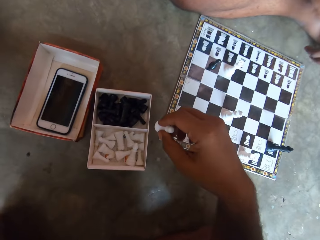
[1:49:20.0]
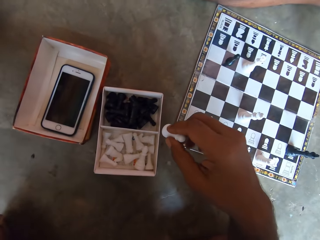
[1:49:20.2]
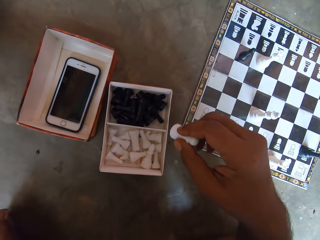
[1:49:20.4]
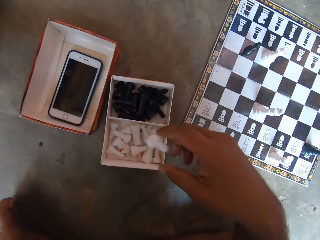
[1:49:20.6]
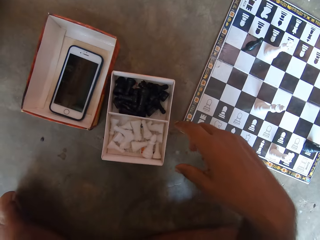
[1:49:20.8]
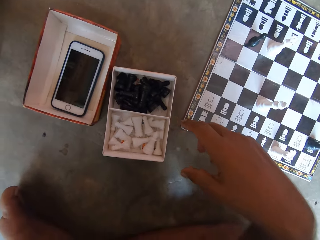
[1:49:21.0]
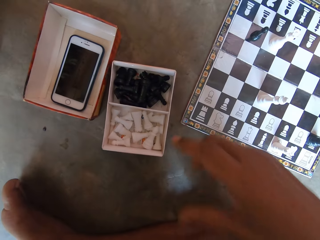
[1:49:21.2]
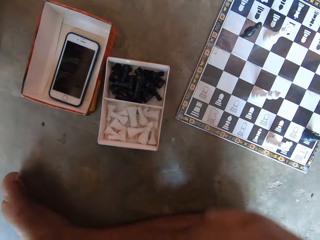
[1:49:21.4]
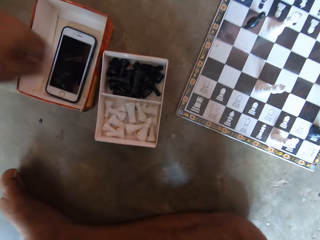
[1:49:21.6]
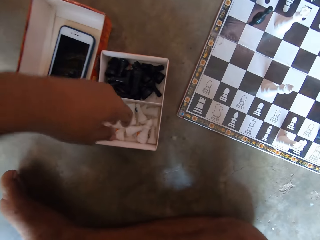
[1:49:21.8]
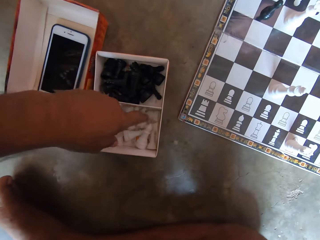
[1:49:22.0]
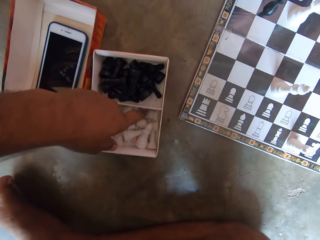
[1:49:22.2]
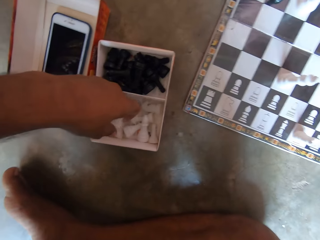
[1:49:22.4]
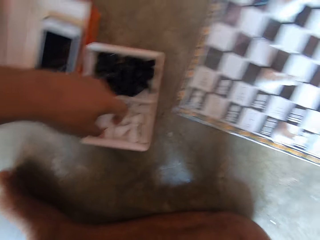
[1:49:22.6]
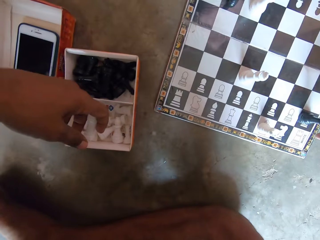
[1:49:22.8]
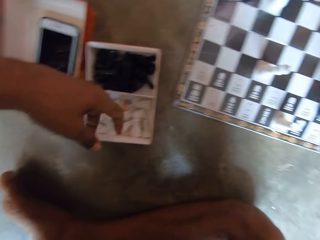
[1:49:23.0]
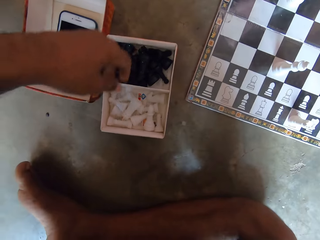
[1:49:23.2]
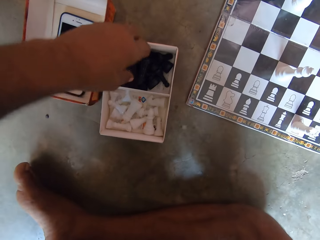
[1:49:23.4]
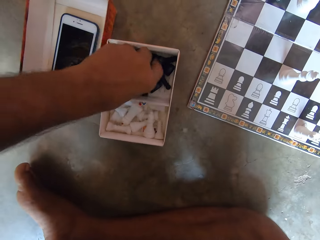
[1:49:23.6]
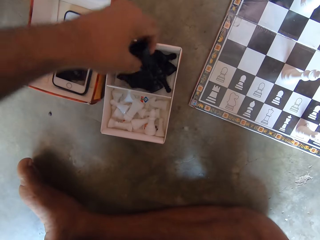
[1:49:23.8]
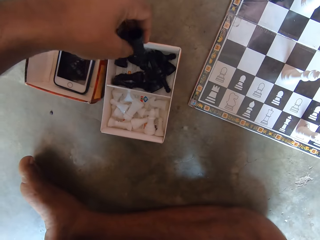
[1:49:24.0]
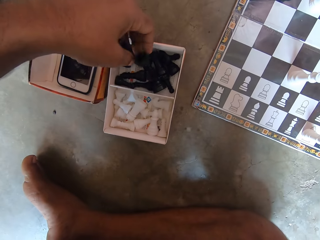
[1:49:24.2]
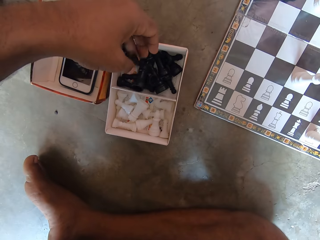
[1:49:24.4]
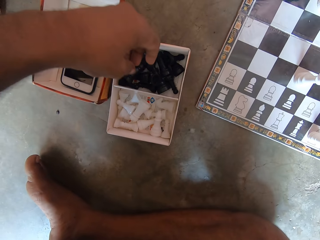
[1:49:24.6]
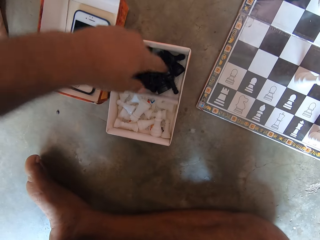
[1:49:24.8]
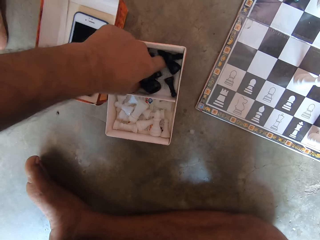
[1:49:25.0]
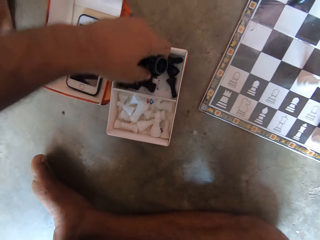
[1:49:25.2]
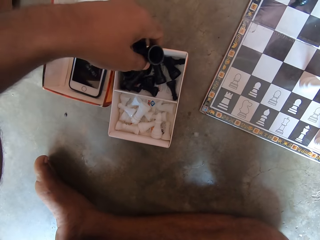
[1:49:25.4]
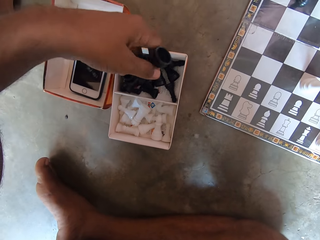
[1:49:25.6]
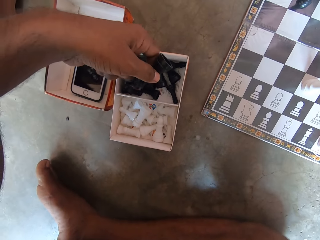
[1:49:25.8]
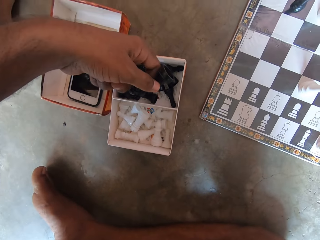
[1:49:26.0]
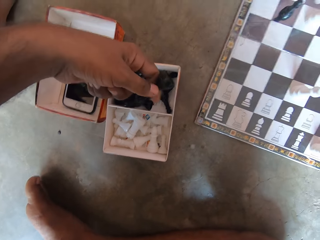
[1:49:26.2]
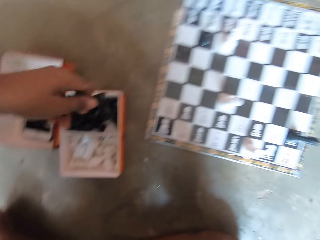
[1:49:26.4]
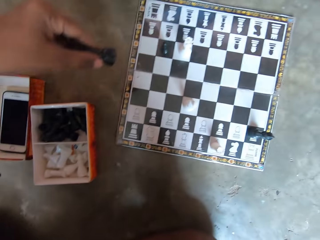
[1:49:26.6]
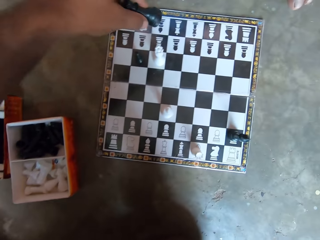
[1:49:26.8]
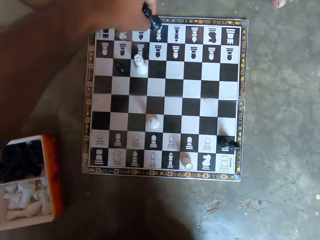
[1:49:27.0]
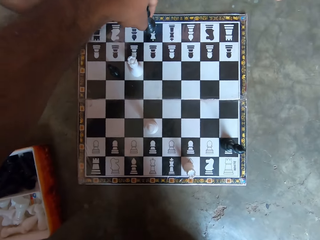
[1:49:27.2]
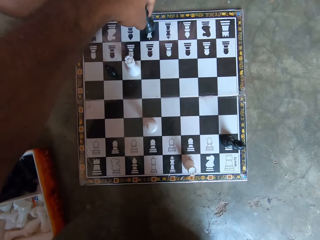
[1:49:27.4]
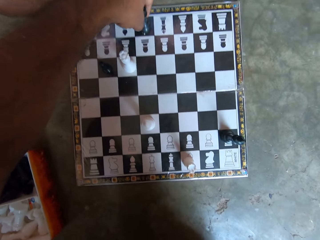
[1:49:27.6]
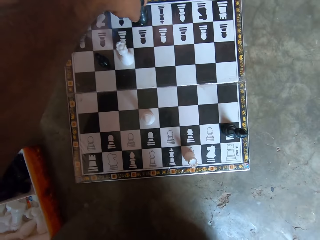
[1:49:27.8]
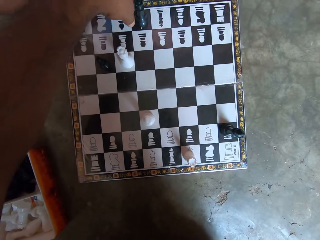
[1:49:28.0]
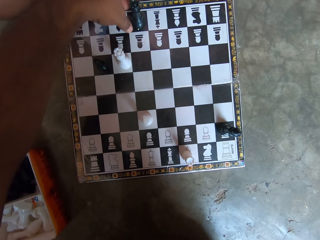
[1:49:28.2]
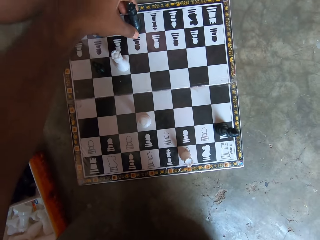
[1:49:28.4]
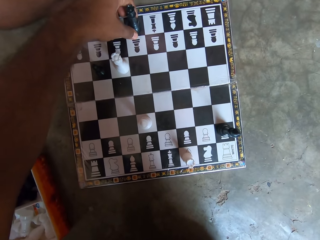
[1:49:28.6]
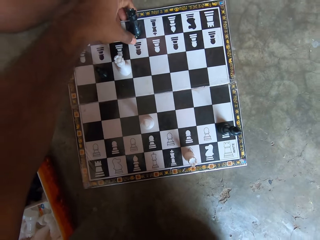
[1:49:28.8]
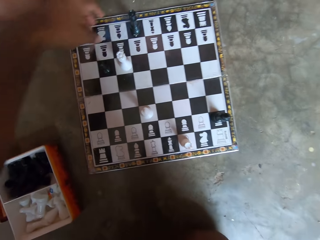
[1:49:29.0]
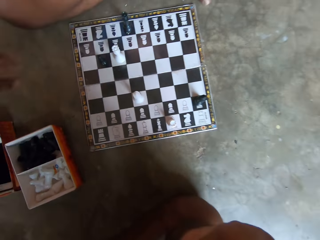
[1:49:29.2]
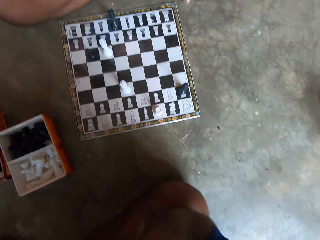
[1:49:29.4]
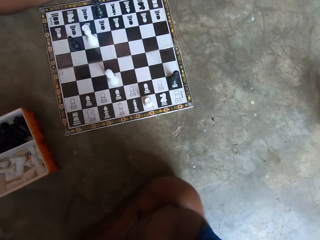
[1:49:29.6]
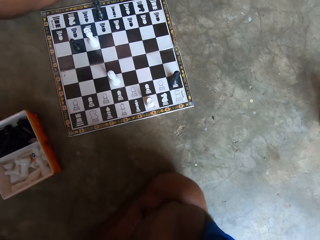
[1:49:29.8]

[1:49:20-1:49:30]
The camera wearer drops the white piece in the carton to his left. He searches through the pieces in the carton. He picks a black piece from the carton. He puts the black piece on the chess board.

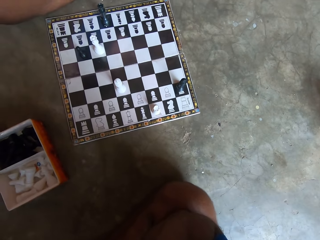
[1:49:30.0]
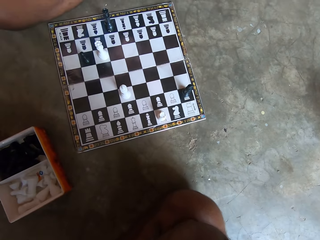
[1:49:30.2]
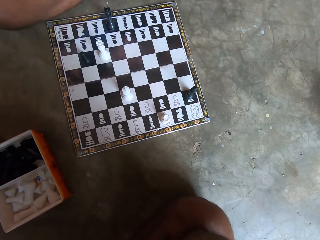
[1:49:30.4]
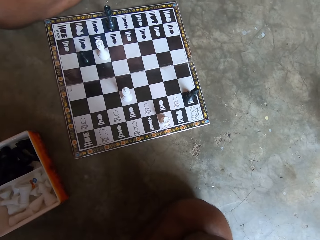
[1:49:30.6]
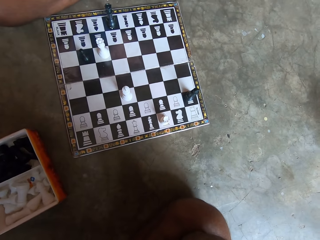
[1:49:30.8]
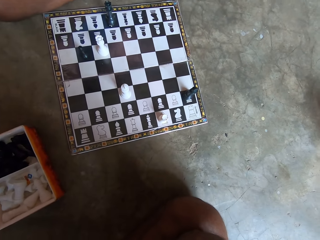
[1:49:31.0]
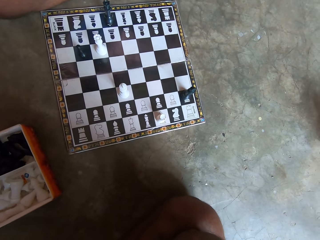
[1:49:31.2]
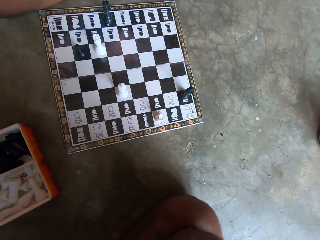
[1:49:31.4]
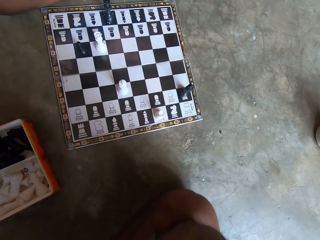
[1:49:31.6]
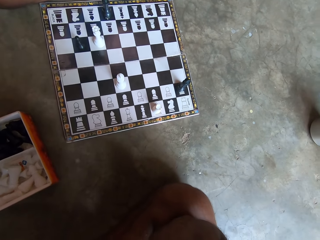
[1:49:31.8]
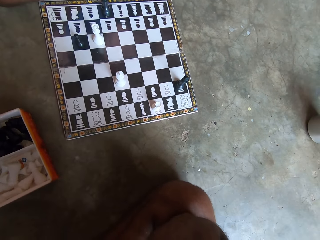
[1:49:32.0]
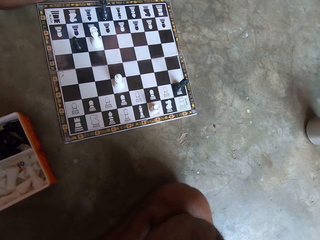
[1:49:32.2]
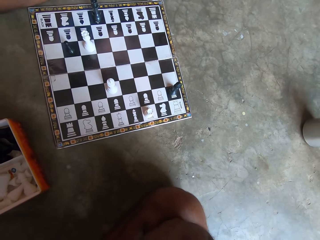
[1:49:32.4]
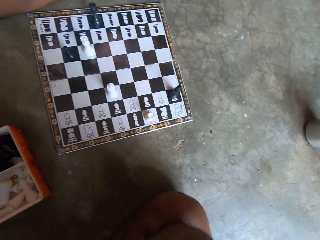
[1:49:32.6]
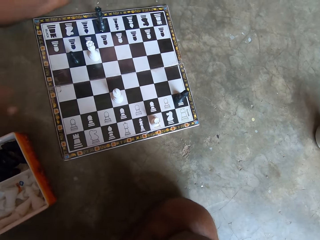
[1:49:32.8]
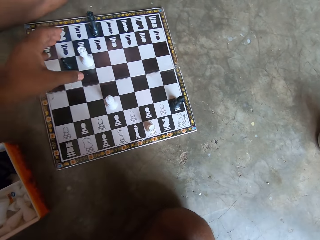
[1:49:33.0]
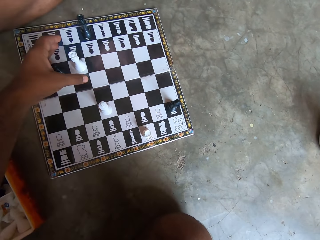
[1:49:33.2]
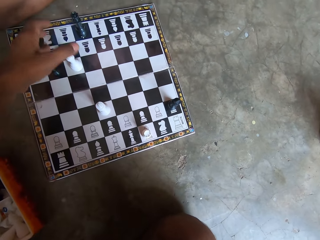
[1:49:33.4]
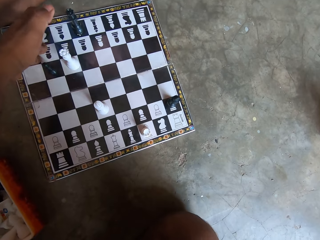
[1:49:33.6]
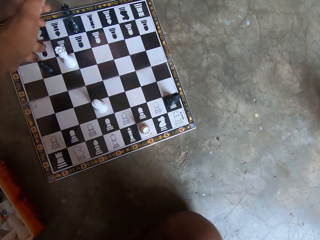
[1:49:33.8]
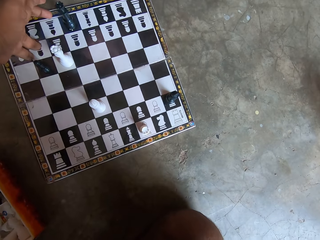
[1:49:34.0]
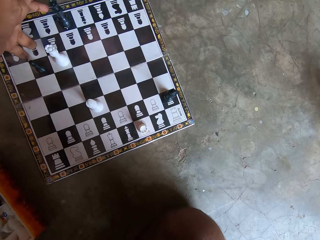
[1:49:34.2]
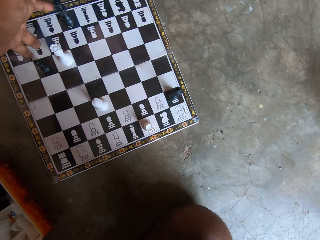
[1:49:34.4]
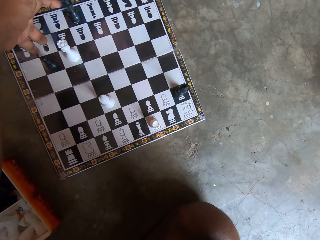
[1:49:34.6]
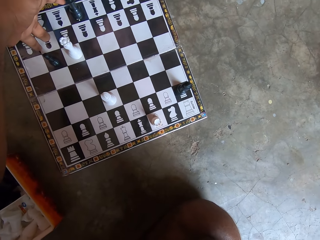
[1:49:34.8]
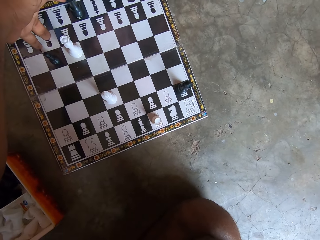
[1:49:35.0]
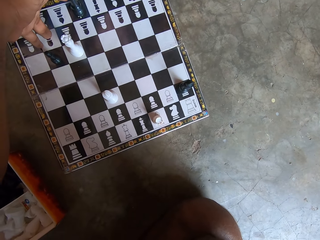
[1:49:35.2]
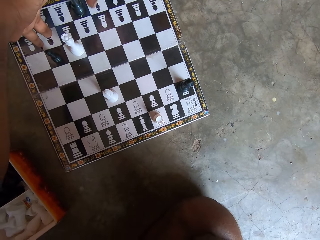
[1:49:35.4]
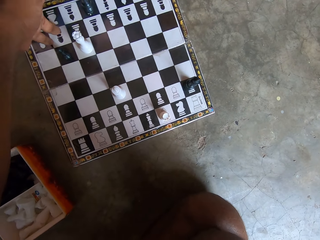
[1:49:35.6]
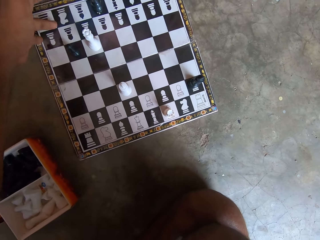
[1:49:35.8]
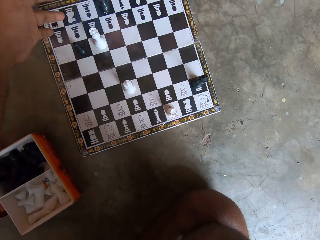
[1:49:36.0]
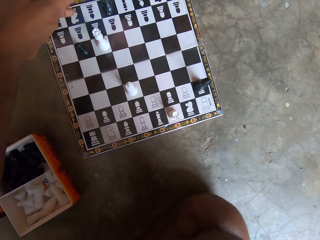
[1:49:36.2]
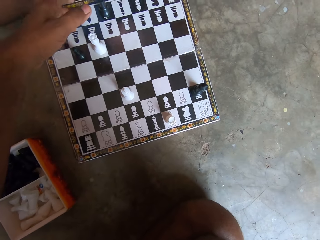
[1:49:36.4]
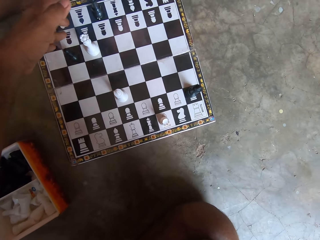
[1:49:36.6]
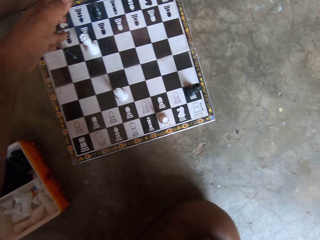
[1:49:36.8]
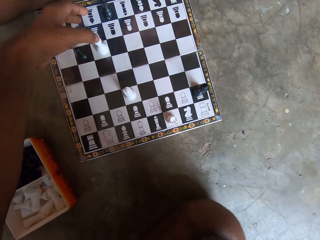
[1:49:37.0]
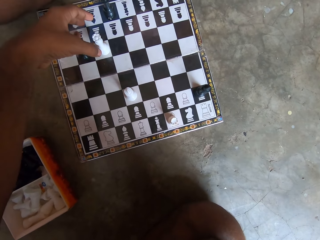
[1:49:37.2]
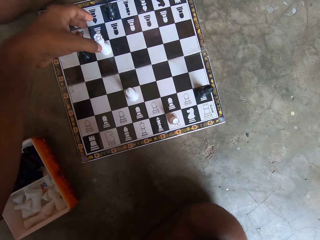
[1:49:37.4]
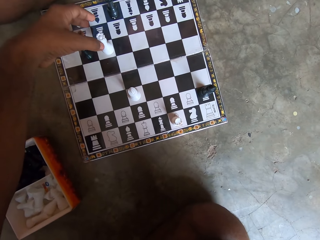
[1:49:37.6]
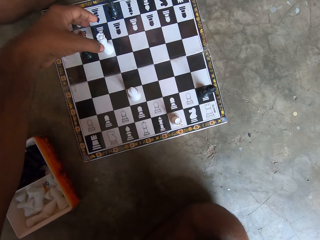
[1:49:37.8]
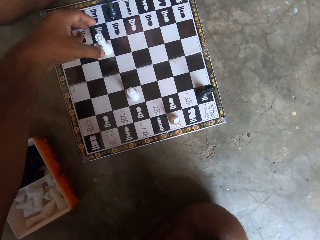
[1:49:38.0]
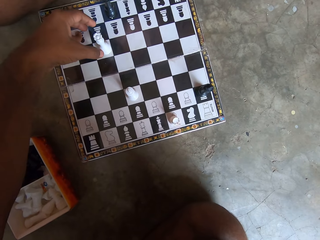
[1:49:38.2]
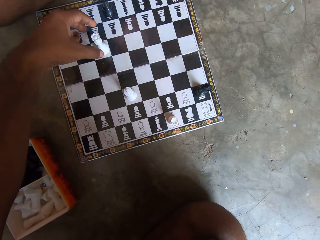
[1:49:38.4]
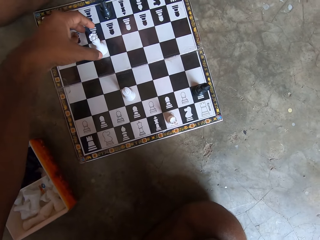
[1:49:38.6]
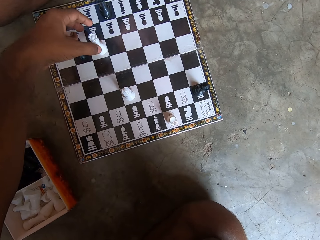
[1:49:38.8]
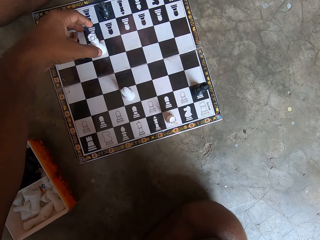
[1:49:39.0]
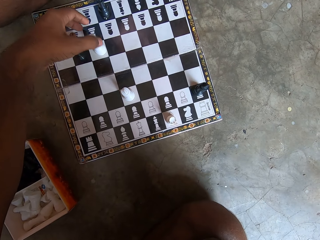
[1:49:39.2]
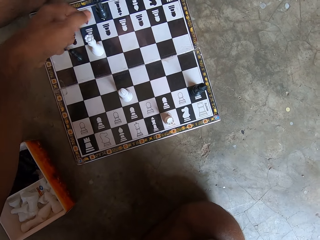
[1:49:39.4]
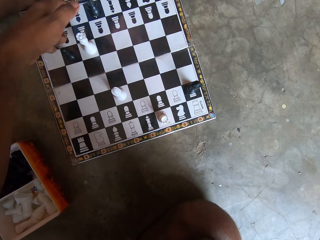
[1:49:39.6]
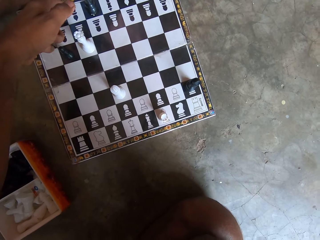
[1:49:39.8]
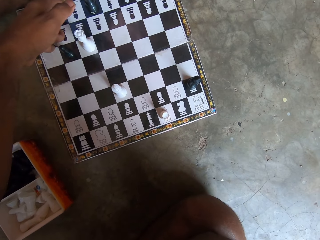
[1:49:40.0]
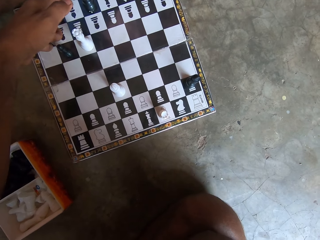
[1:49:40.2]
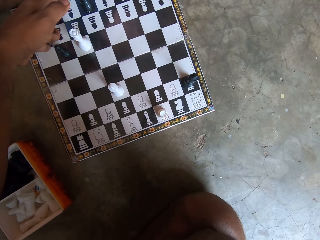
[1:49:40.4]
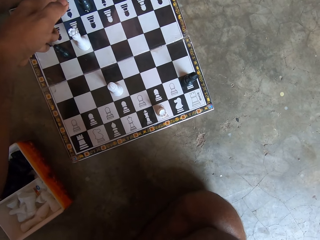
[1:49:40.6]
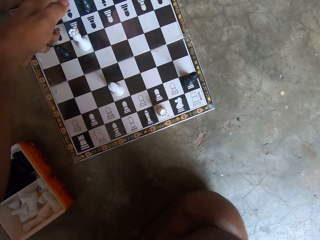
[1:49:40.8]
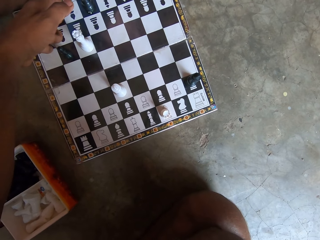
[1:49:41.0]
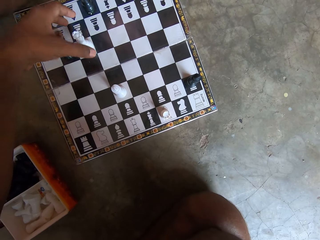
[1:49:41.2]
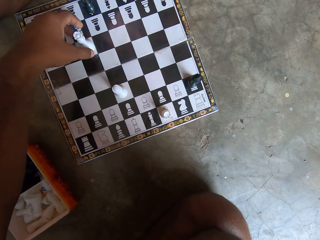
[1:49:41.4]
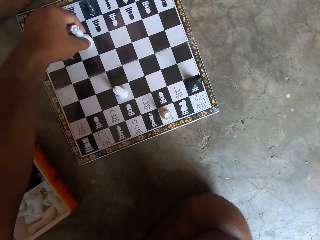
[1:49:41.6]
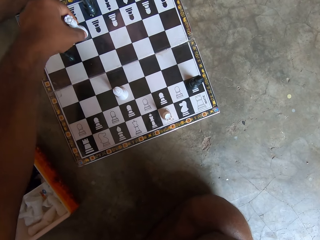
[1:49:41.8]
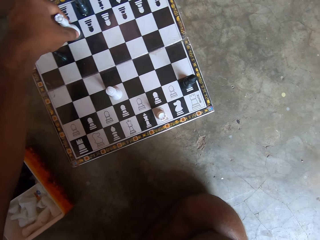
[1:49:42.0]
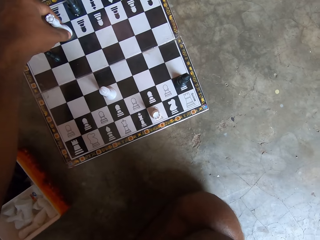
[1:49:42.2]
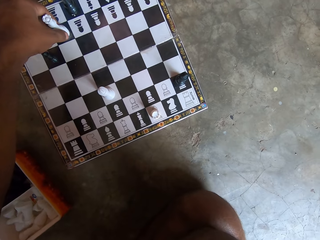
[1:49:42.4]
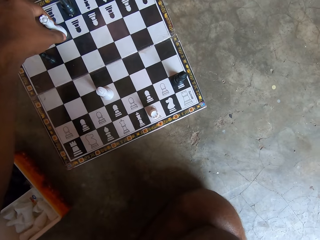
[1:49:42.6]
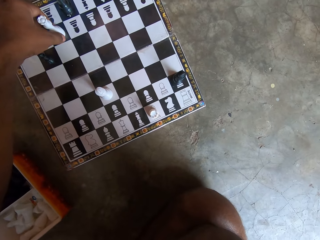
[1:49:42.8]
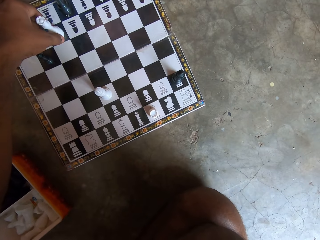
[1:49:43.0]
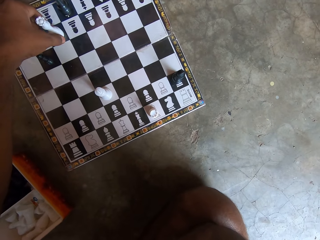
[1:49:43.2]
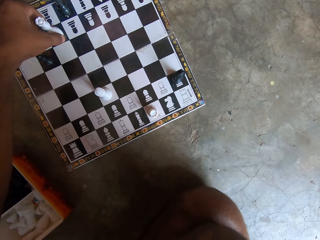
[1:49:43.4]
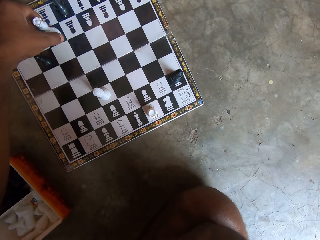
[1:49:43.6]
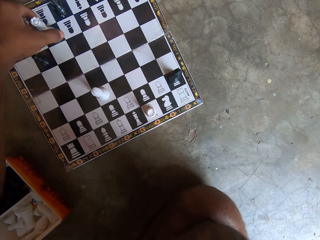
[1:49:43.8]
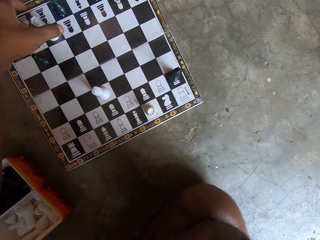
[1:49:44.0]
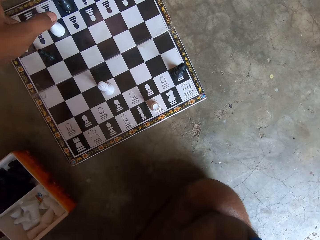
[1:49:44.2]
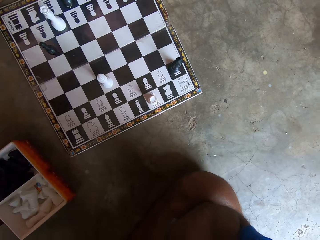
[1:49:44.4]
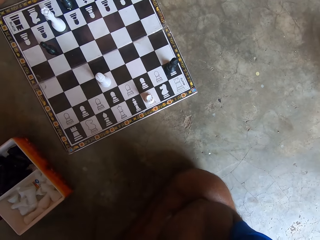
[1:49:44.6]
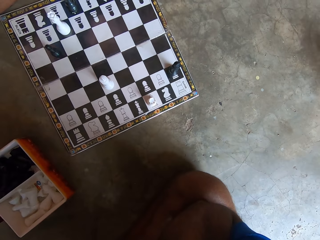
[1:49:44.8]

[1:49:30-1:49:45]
The camera wearer looks at the chessboard. They move another white piece on the chess board. They move a pawn on the chessboard.
